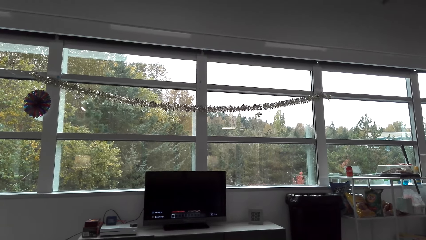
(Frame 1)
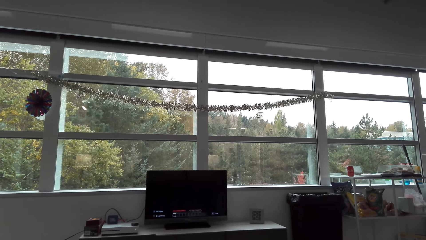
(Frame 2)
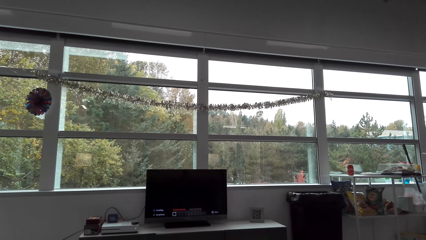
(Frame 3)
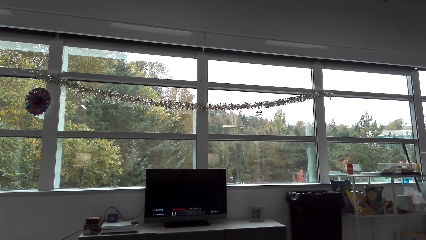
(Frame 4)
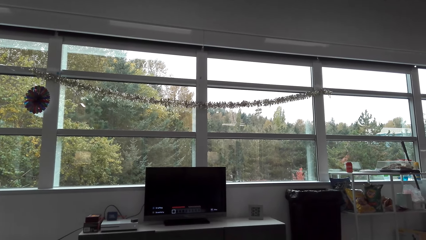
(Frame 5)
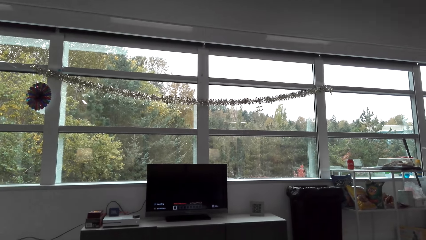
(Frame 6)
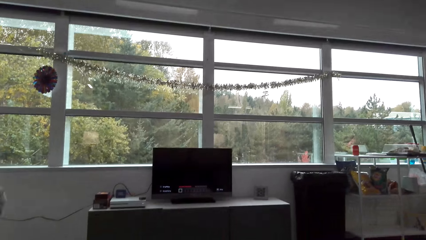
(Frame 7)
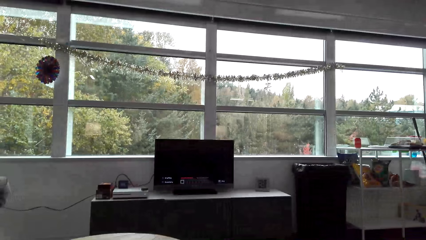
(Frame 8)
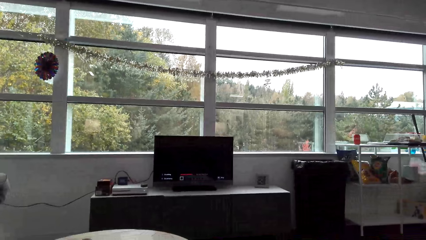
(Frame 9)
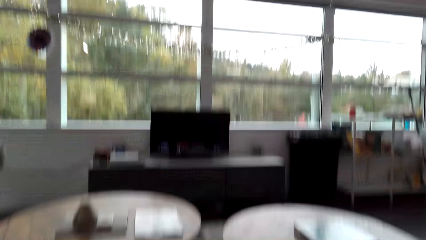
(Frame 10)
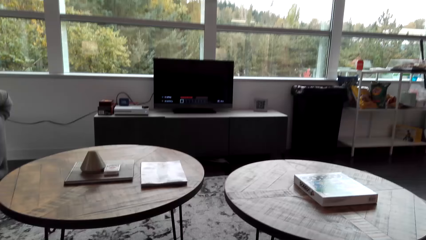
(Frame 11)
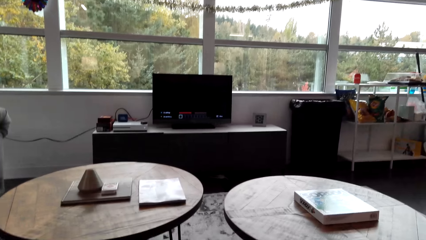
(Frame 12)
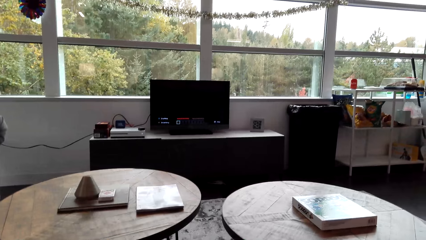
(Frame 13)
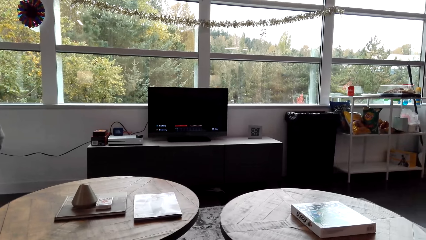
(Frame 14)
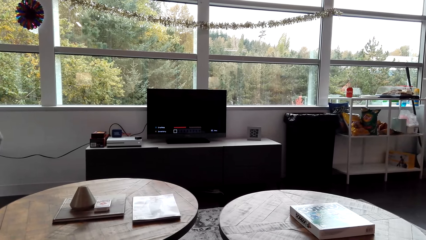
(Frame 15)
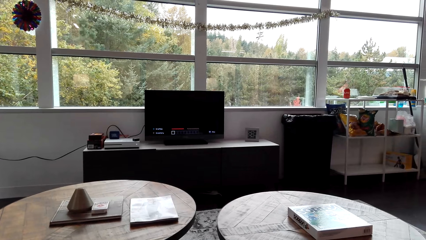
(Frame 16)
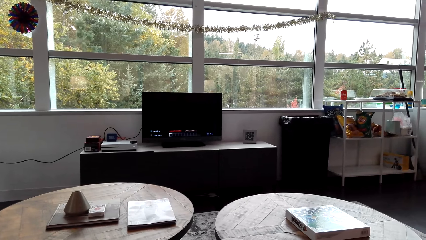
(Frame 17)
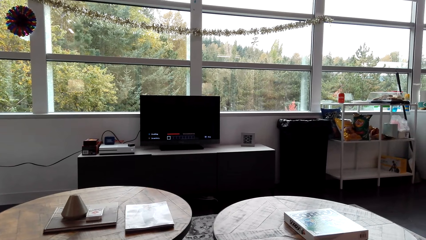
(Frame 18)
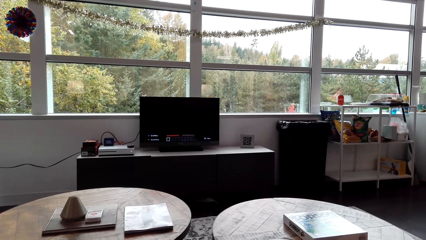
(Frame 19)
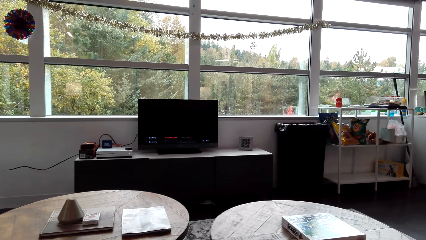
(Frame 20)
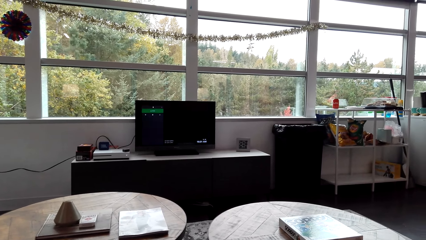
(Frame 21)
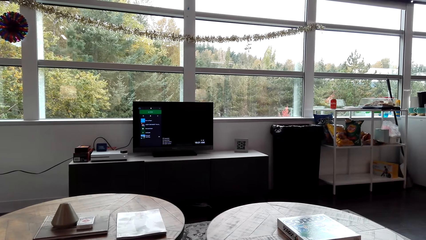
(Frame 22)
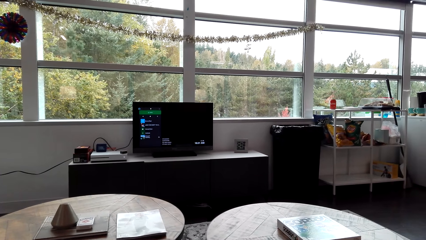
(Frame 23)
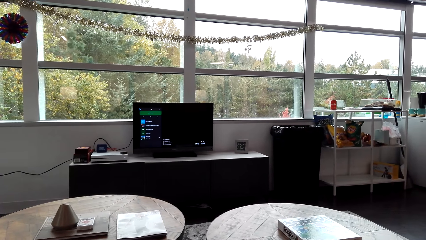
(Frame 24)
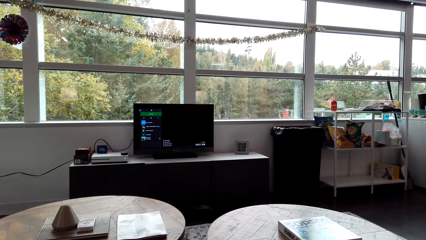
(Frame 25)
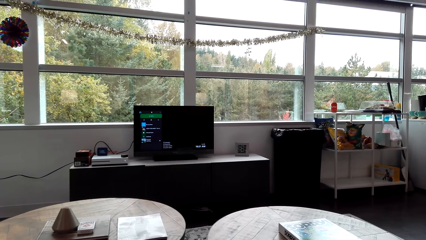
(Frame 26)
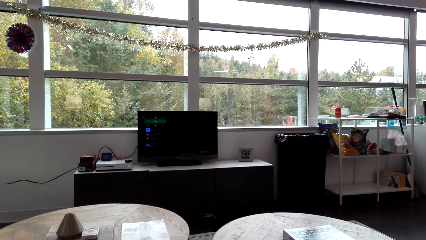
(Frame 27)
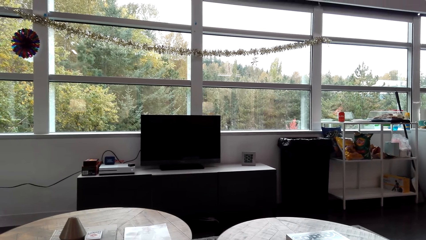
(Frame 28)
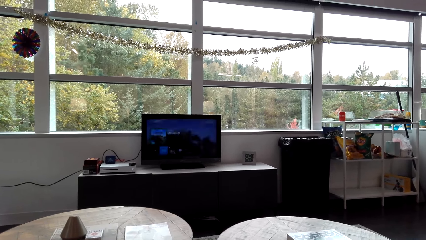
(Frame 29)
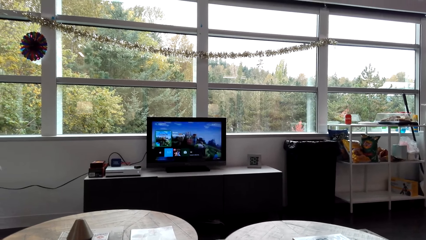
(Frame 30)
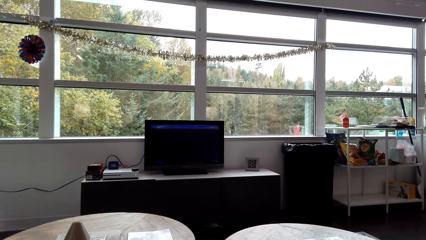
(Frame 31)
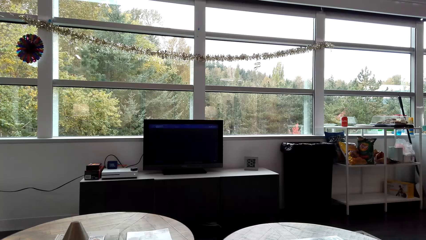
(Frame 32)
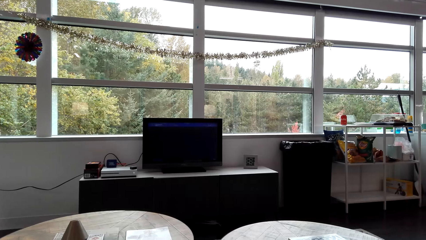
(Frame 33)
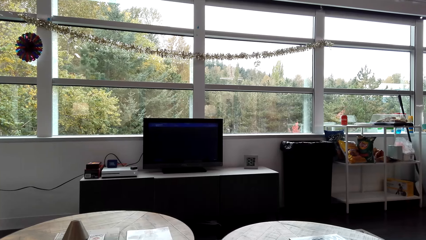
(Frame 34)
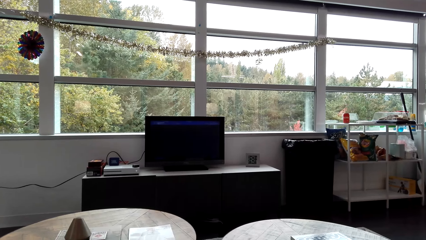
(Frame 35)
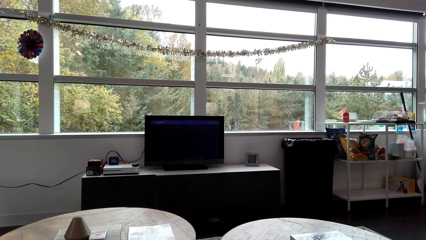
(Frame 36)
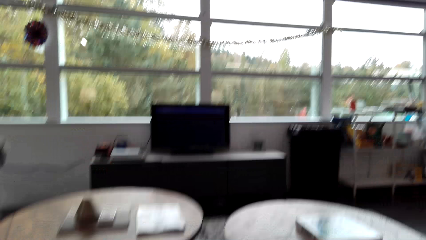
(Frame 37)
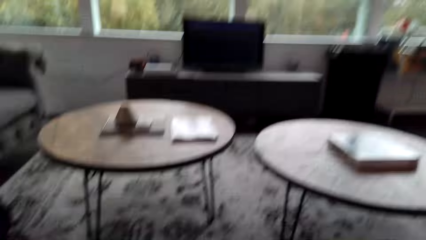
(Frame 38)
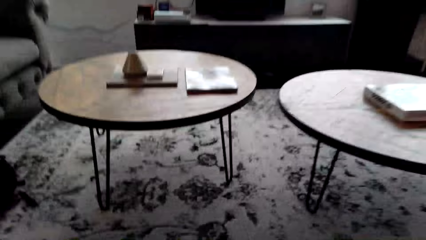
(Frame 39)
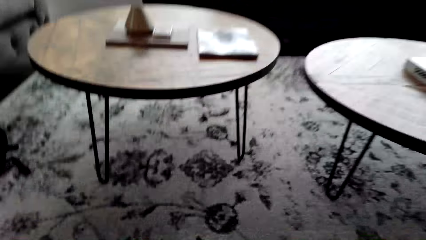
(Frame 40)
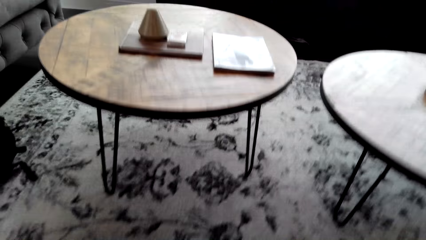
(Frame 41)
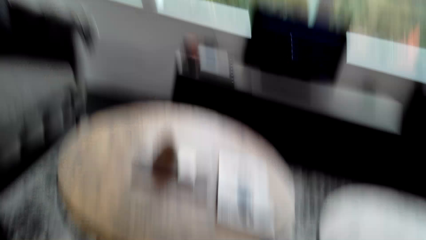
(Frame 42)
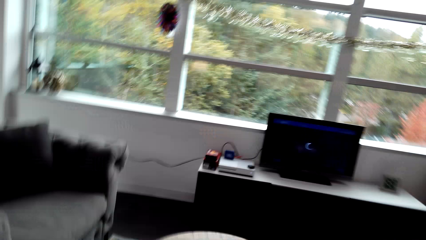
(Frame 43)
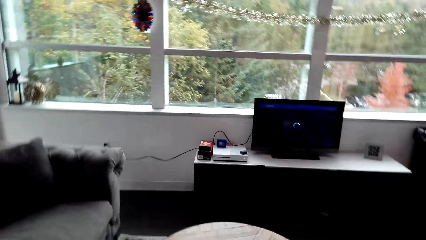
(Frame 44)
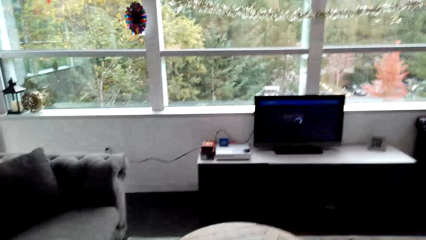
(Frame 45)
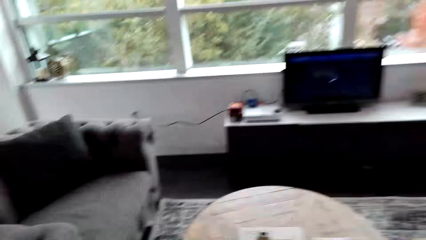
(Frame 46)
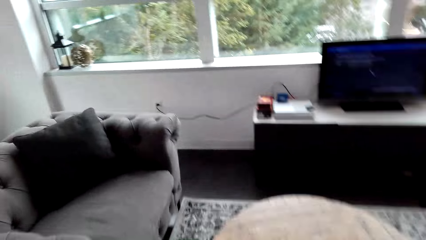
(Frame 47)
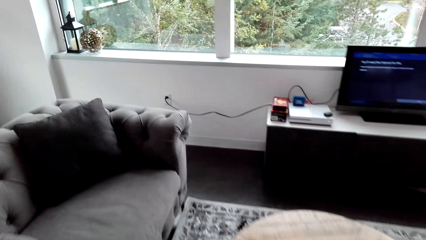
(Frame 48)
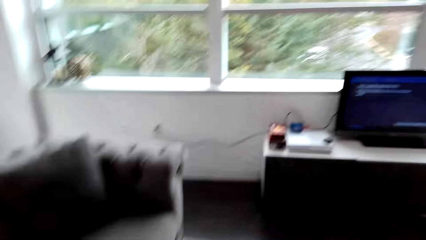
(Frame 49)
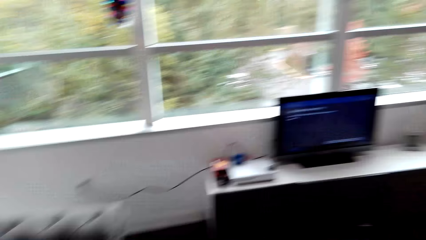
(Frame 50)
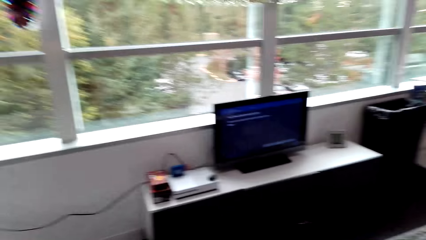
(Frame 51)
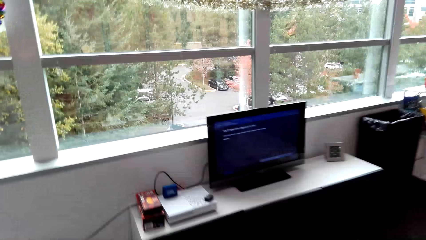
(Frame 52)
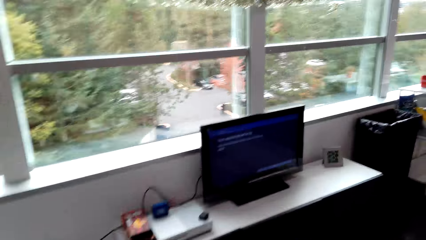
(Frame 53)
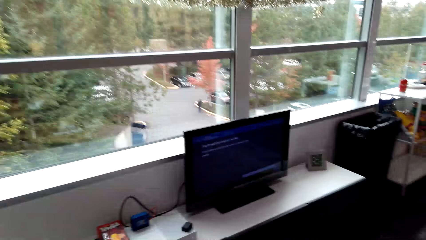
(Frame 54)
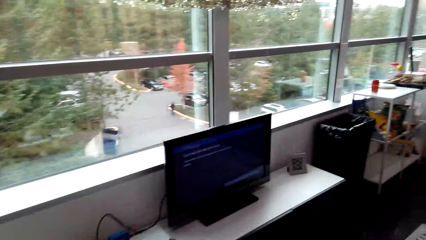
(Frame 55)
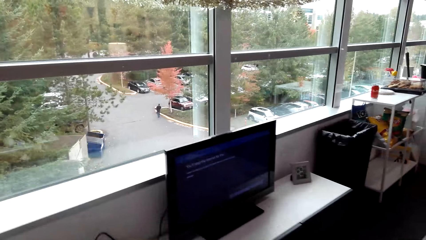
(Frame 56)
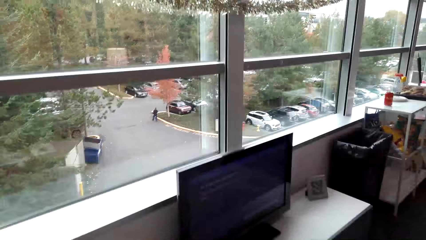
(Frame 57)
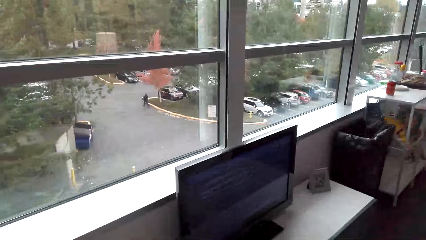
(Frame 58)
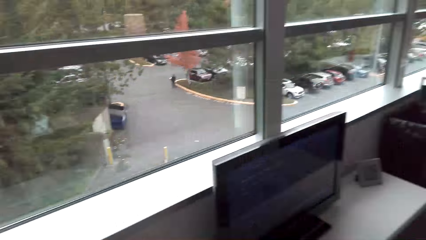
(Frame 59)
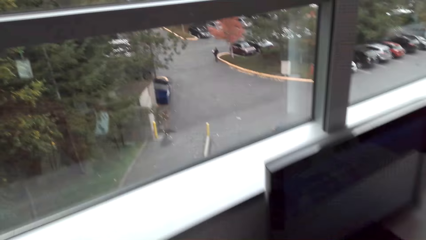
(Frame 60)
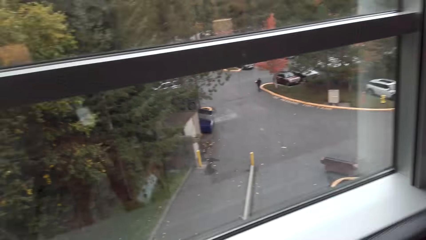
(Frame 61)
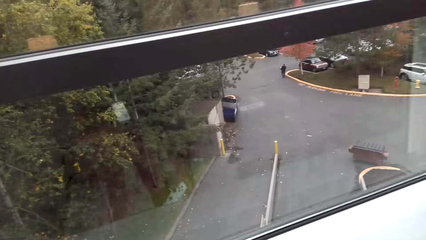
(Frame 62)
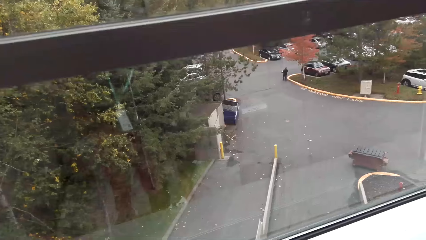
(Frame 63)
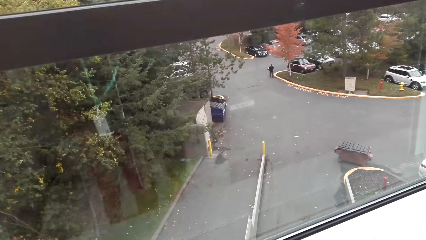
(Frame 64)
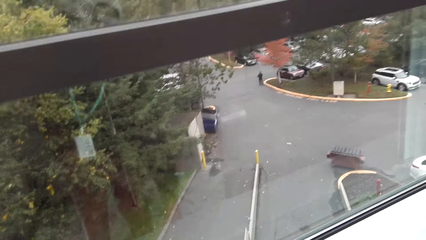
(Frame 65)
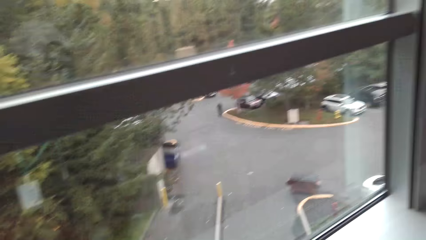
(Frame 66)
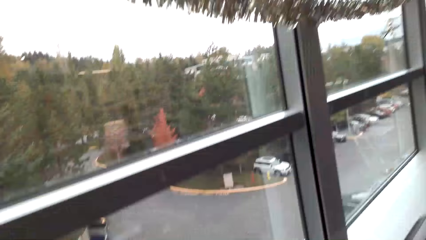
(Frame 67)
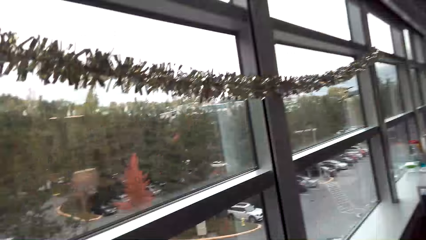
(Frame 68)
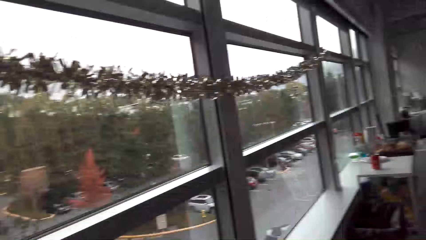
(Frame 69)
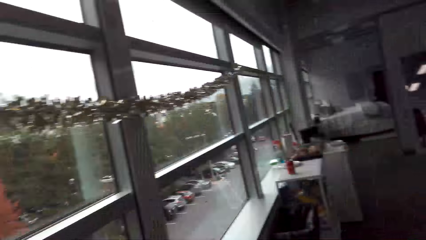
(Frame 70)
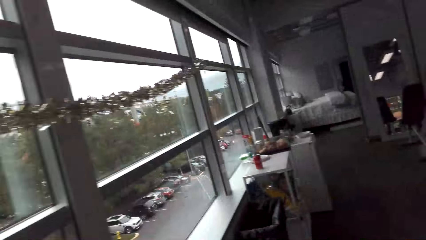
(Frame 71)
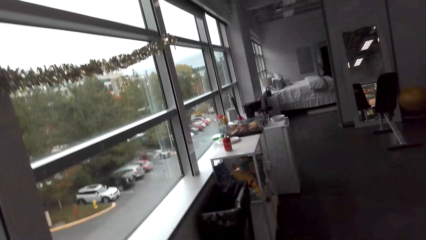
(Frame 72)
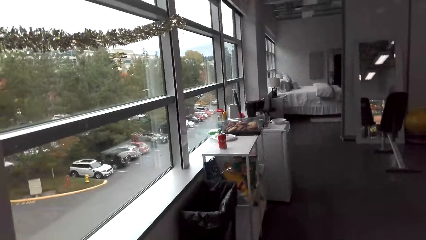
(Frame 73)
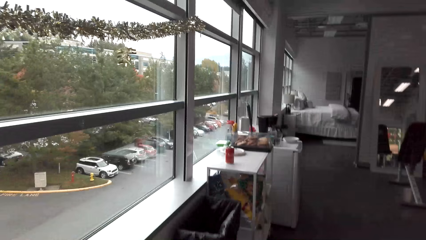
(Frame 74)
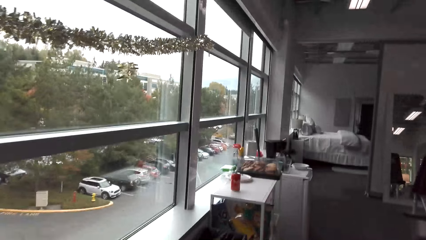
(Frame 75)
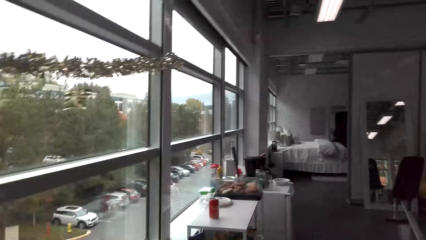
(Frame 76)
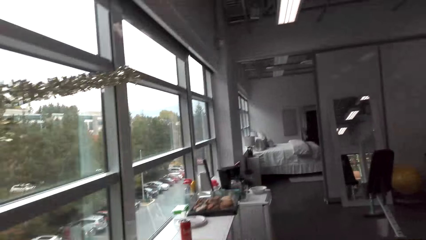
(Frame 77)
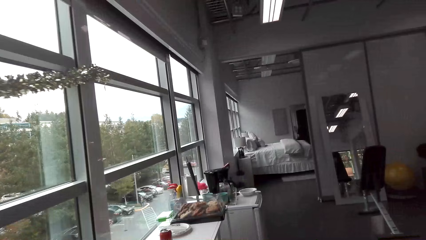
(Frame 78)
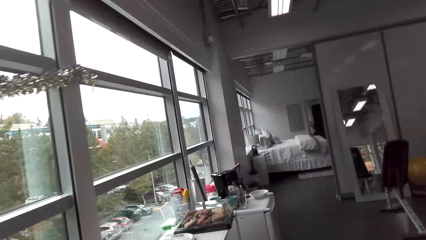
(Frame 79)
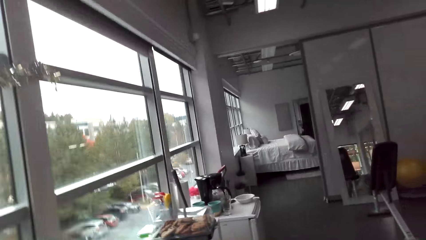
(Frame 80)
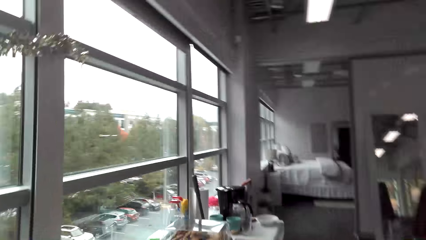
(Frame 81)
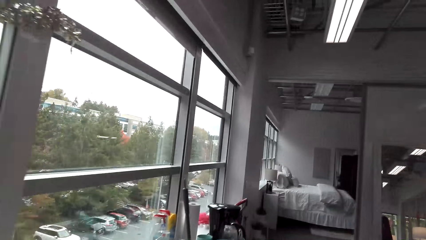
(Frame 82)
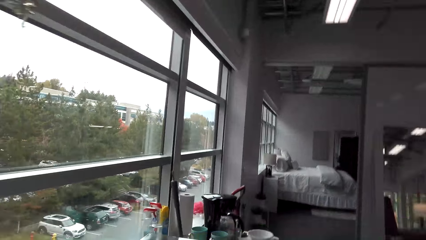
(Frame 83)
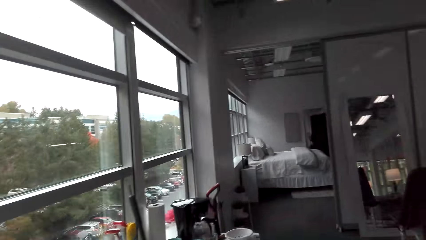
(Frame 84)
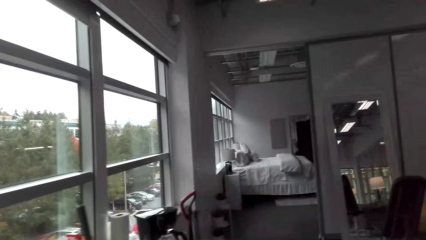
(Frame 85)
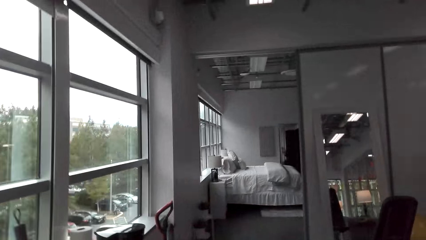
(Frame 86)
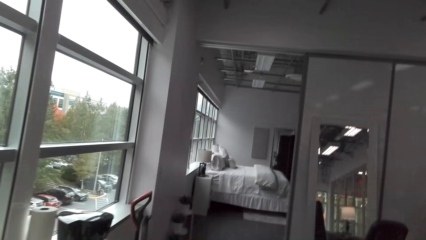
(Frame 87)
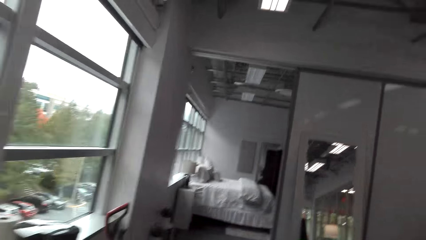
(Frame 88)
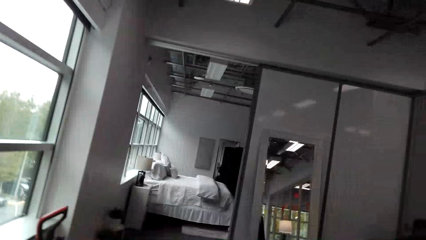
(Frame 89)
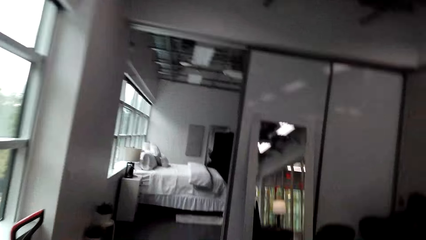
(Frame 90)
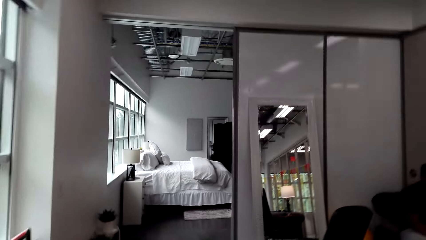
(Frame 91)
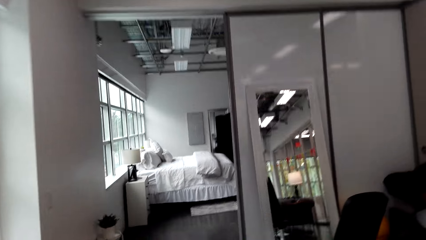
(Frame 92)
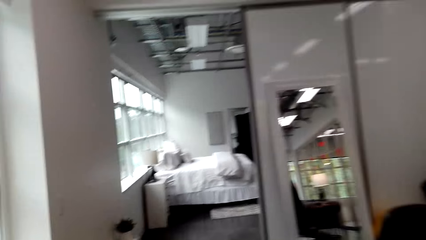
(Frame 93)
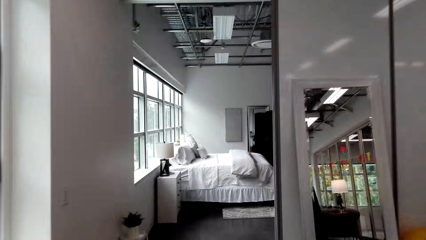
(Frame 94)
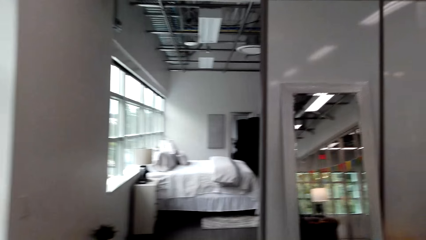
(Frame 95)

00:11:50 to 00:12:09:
The camera wearer stands up. They walk to the television. They walk around the apartment. They place the gamepad on the shelf. They walk around the apartment.
